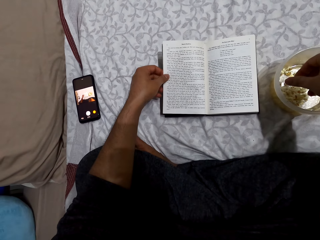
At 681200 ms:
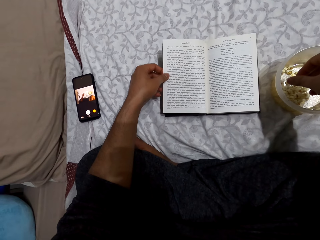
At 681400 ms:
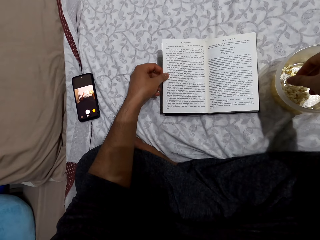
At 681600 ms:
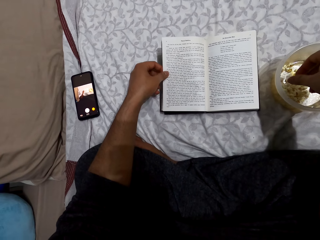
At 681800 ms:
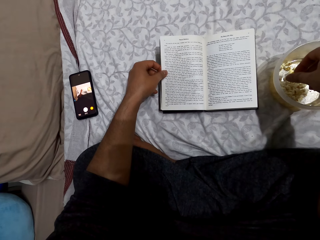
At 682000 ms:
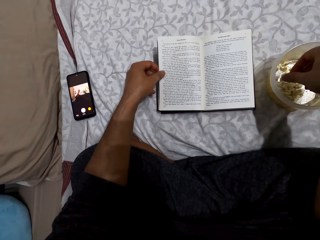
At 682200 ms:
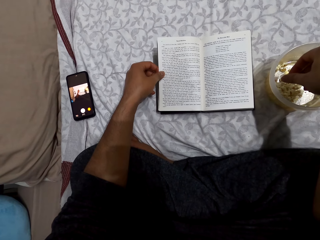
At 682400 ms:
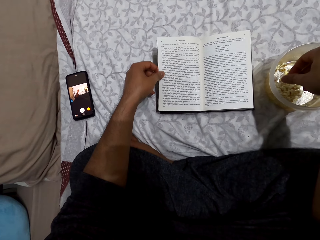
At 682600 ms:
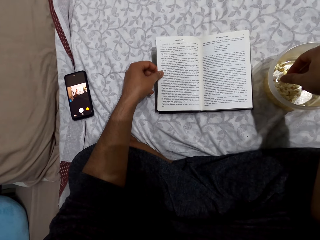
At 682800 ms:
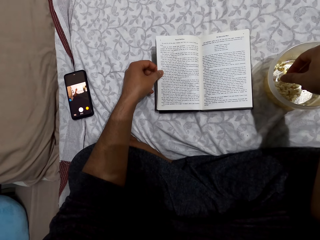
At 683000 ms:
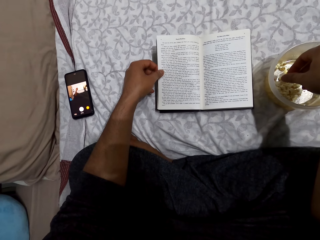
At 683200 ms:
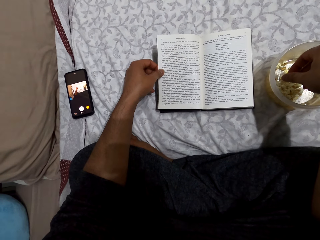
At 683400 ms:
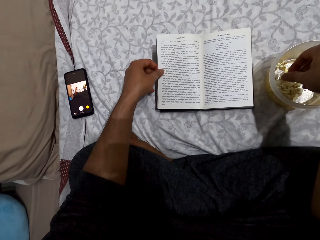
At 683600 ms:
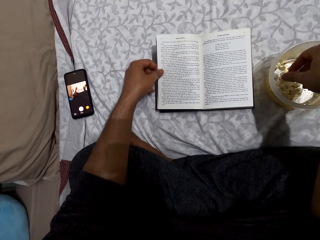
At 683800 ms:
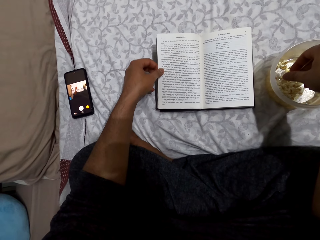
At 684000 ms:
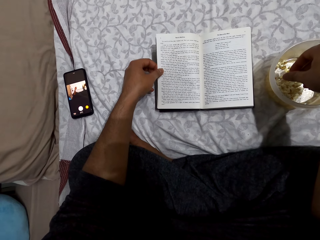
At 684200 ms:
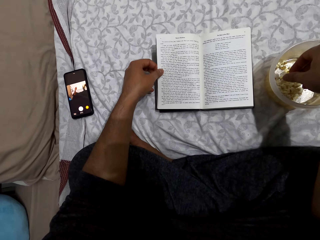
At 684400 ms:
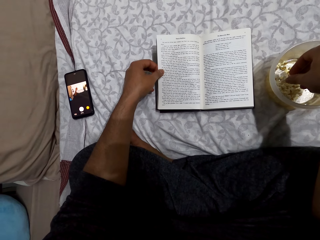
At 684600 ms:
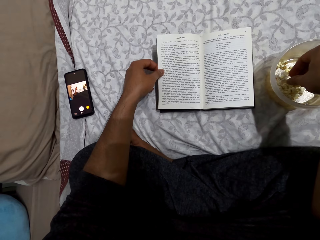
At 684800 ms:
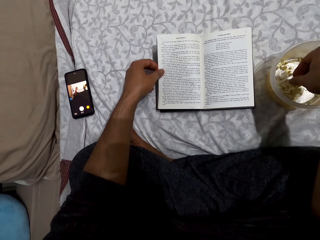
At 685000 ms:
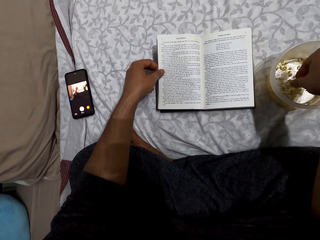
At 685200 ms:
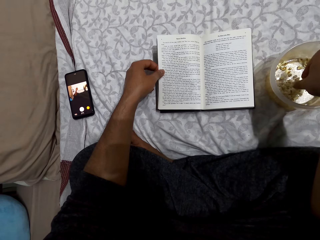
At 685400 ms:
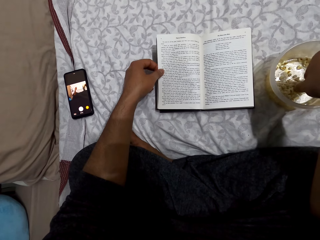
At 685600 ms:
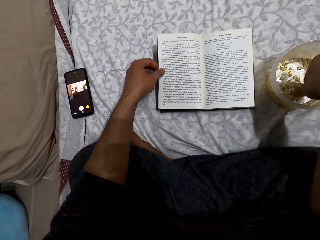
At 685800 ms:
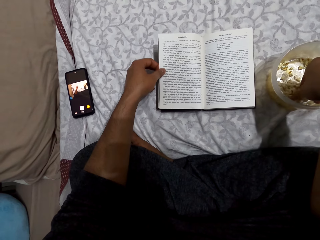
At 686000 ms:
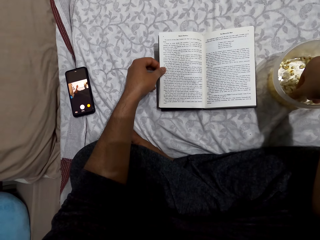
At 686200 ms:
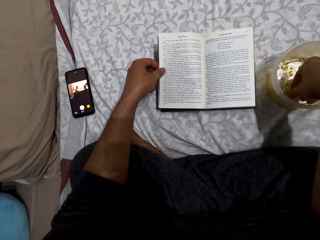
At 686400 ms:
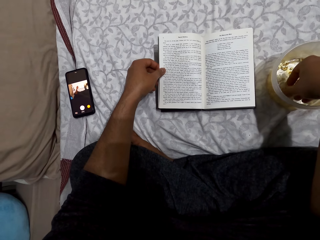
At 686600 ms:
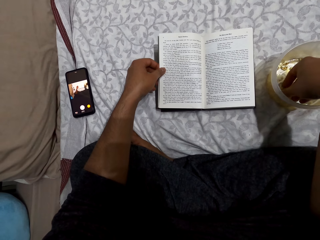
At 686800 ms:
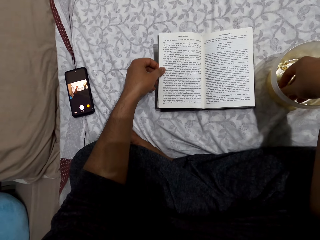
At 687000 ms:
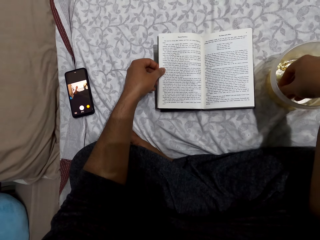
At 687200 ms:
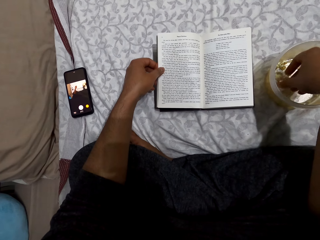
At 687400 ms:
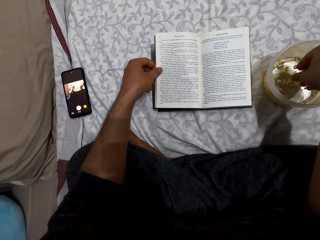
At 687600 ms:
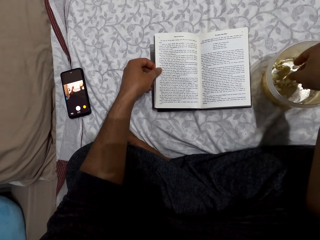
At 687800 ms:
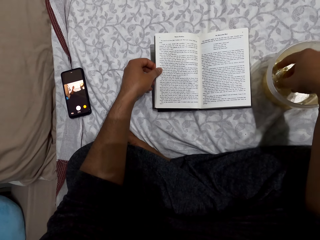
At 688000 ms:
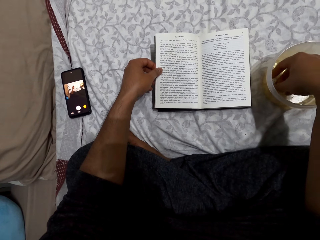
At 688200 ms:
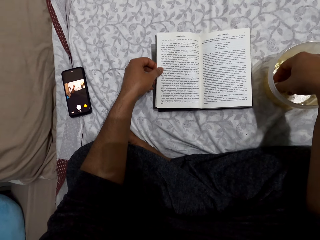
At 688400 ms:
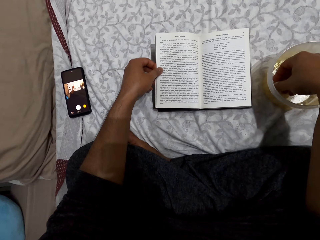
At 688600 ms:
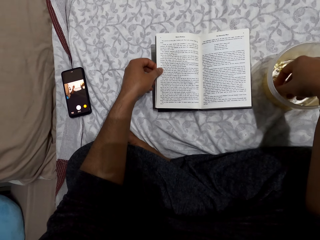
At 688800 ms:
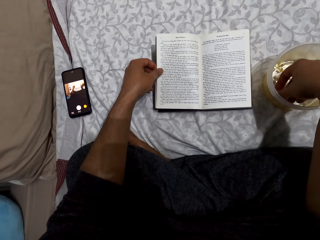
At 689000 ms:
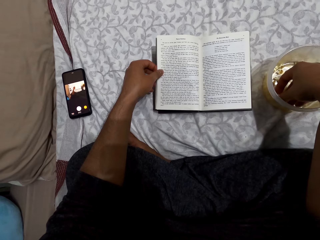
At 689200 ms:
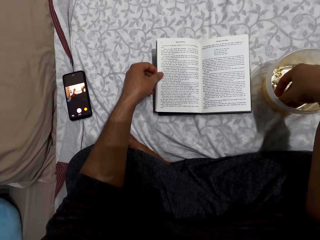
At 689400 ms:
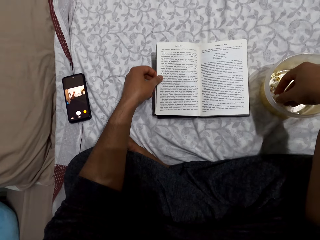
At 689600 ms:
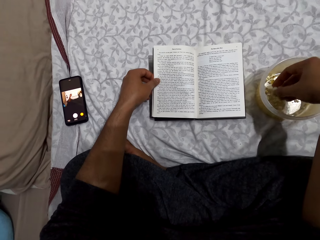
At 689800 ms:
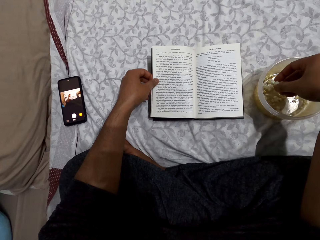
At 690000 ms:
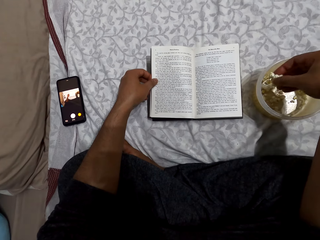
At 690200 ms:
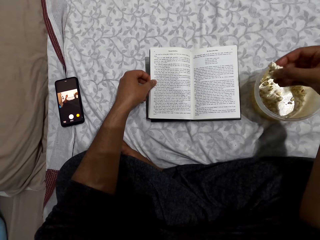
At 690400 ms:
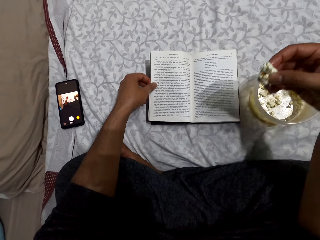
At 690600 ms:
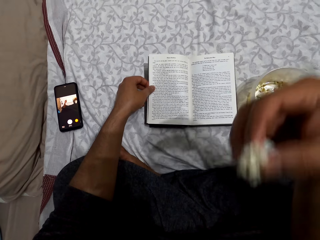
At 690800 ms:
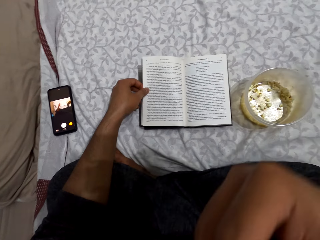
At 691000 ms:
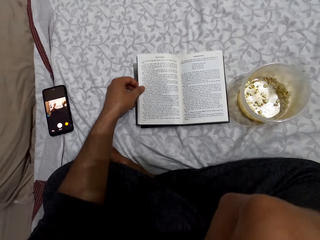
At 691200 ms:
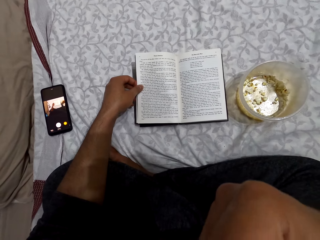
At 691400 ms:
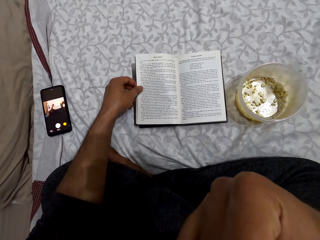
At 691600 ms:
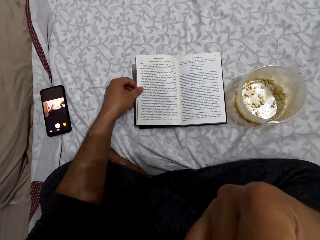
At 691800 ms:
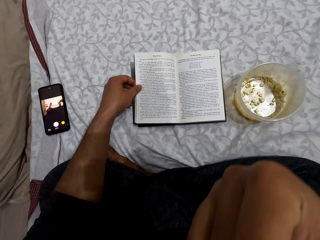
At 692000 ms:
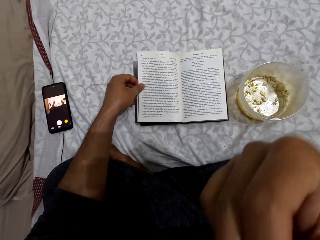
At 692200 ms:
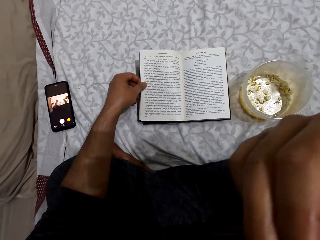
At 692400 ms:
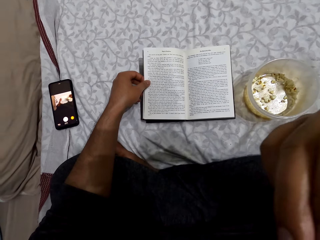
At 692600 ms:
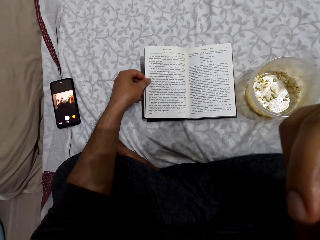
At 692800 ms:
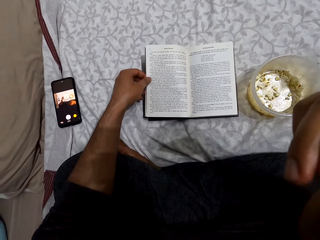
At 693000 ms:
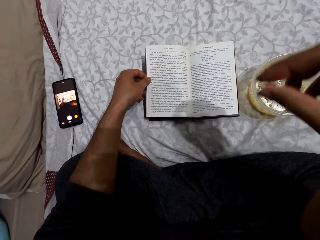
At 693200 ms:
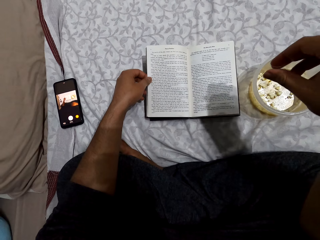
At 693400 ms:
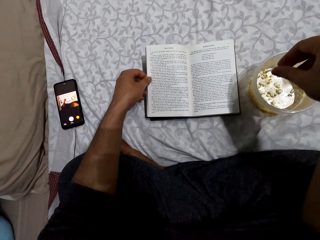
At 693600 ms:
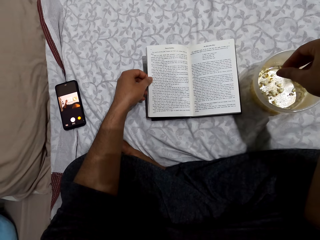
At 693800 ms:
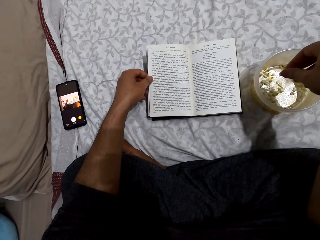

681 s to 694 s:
The camera wearer reads the book. He picks the popcorn from the tin. He puts his right hand in a dish. He reads the book. He picks popcorns from the dish. He puts the popcorn in the mouth. He eats the popcorns.

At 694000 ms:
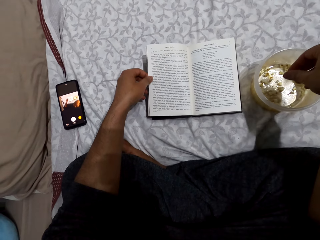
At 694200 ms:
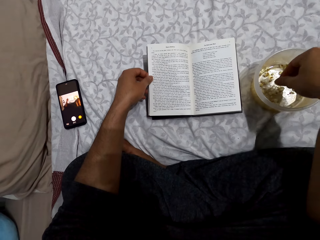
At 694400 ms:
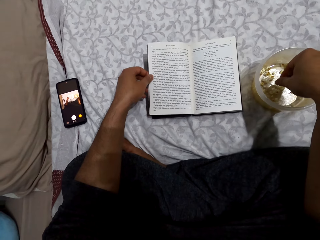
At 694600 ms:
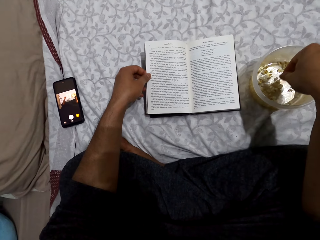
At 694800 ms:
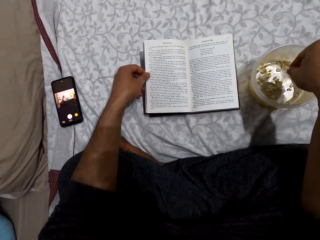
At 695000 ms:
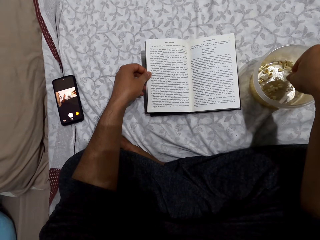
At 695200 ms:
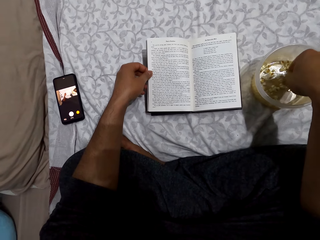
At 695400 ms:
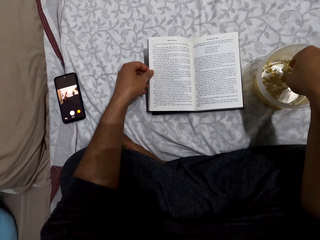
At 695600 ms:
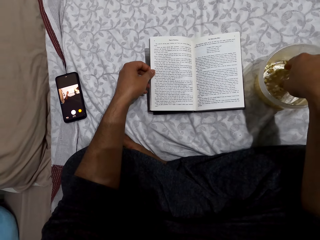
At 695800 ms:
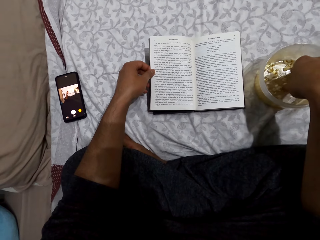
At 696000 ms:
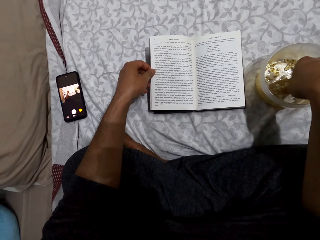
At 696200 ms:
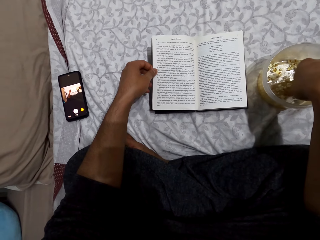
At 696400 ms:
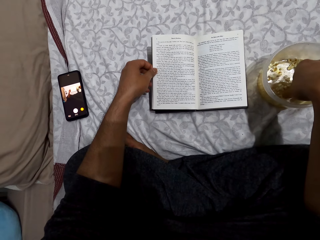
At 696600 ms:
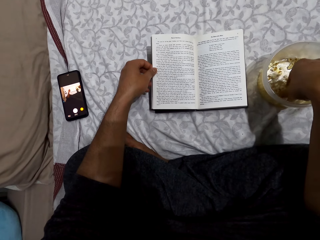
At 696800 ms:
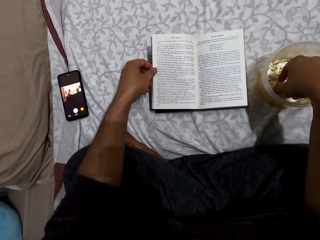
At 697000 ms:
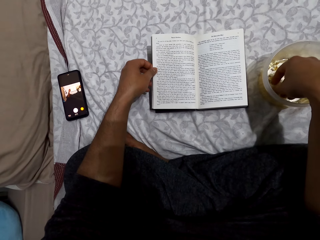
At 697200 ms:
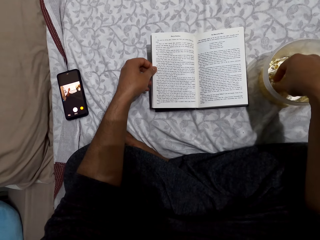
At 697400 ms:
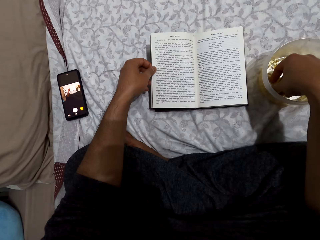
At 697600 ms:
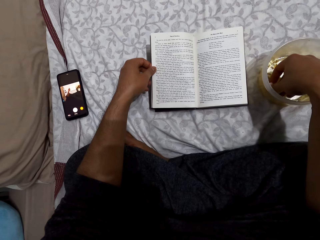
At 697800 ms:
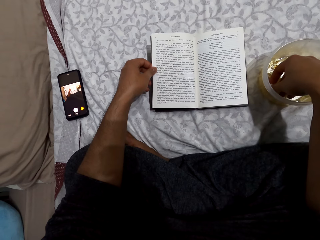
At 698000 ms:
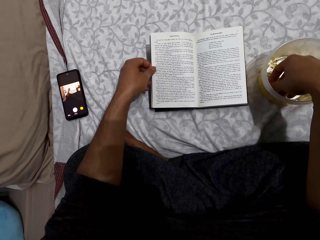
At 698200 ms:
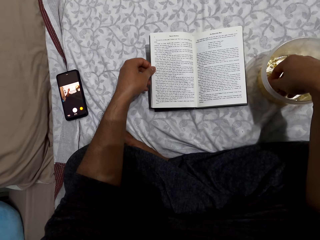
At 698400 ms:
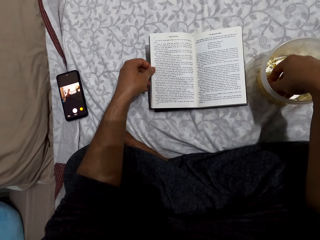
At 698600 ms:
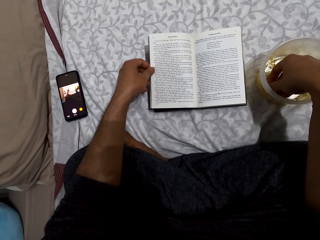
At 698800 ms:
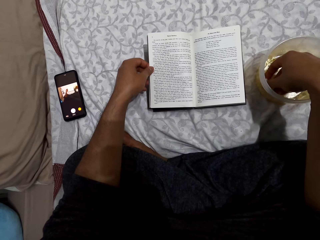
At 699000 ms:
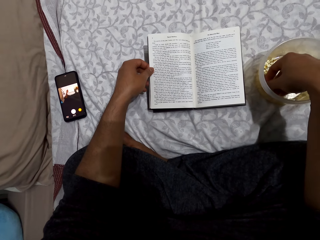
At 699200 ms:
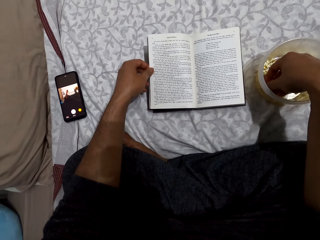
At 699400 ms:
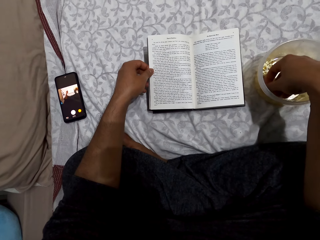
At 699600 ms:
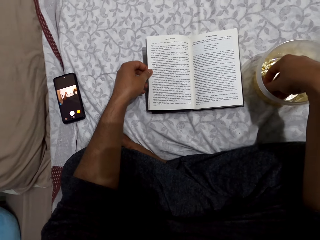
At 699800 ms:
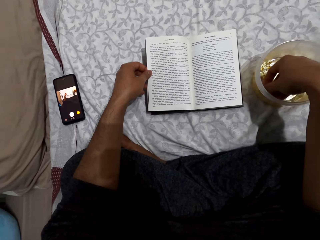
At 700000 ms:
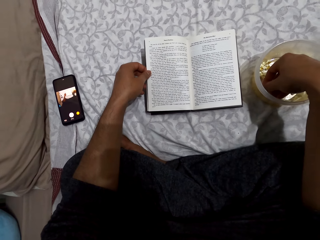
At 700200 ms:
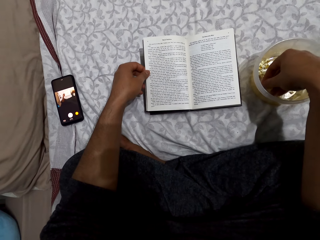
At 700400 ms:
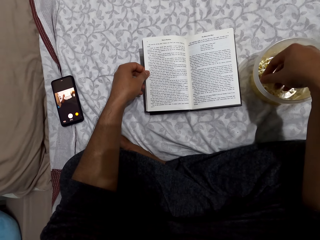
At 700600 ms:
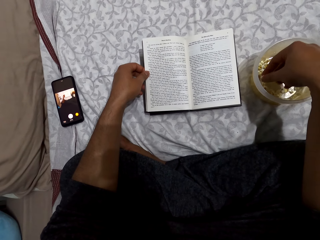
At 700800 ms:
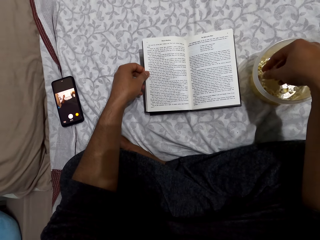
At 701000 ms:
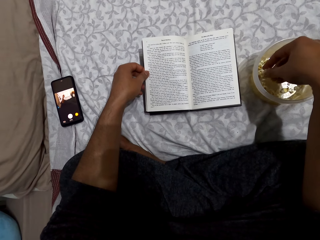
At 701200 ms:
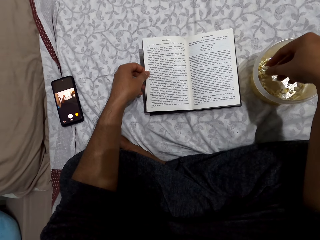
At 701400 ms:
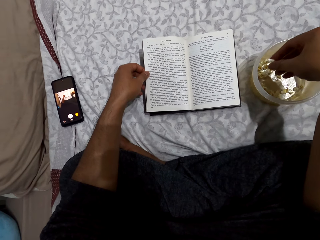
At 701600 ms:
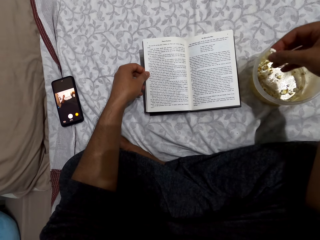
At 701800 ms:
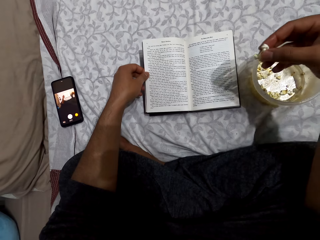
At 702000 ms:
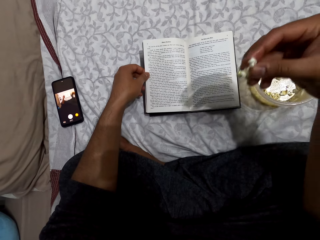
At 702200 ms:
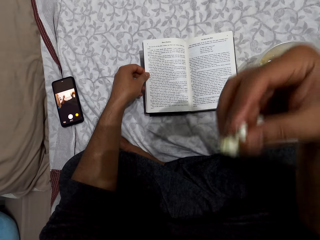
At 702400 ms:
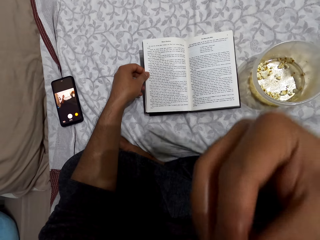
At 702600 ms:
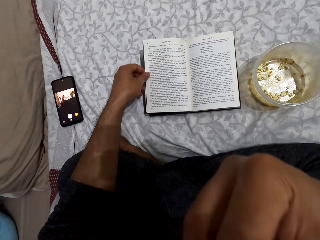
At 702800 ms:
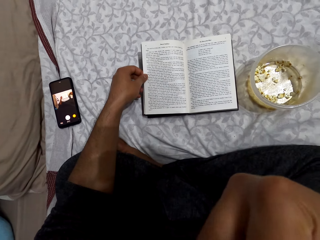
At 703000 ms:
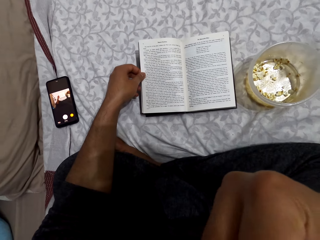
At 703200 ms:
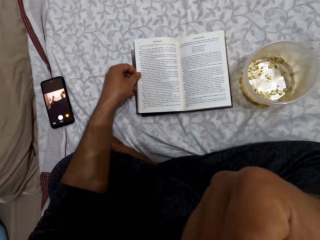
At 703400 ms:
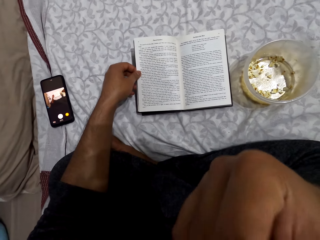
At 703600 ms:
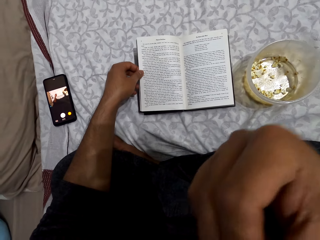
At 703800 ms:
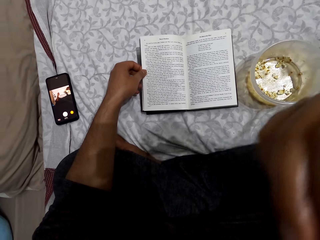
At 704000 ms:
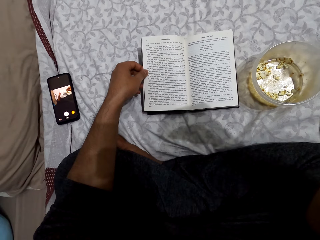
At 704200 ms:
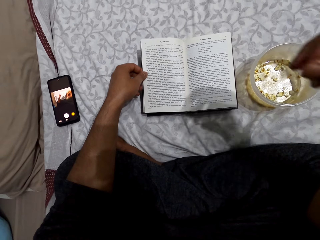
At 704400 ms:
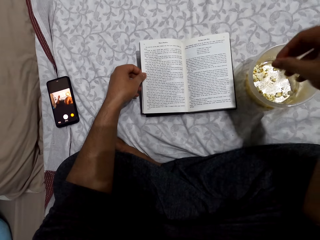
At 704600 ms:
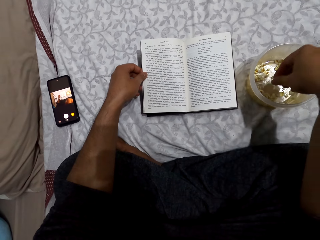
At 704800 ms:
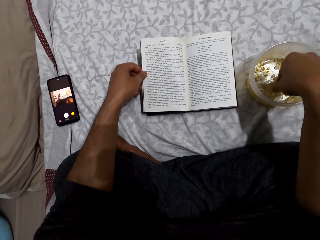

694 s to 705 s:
The camera wearer puts his right hand in a dish. He picks the popcorn from the tin. He reads the book. He picks popcorns from the dish. He puts the popcorn in the mouth. He eats the popcorns.
